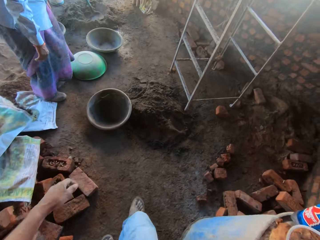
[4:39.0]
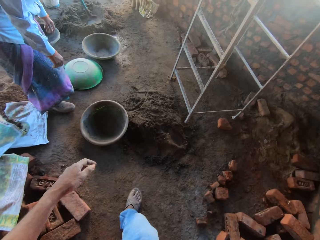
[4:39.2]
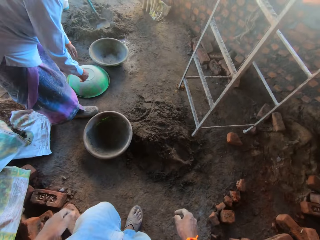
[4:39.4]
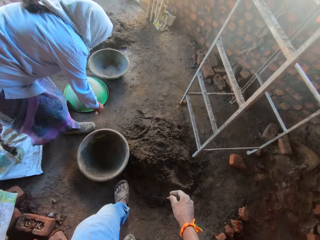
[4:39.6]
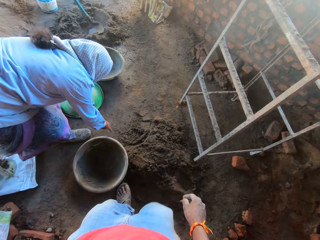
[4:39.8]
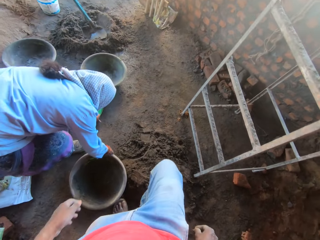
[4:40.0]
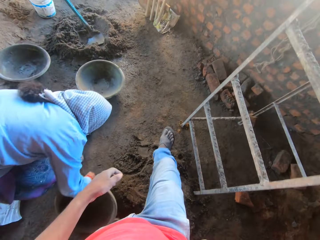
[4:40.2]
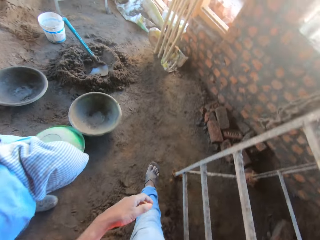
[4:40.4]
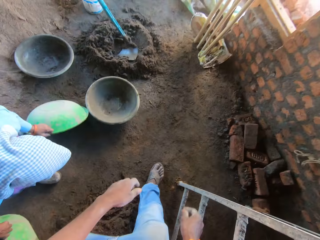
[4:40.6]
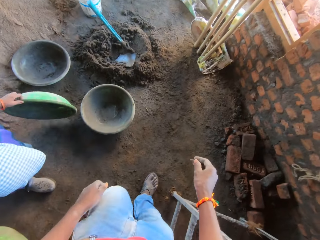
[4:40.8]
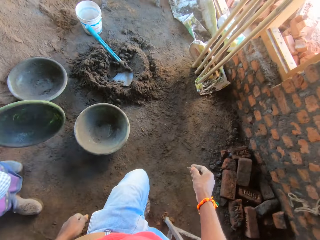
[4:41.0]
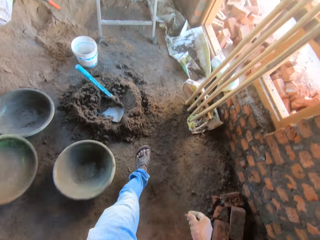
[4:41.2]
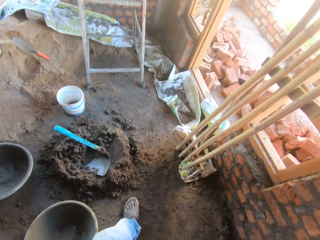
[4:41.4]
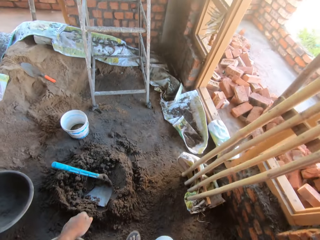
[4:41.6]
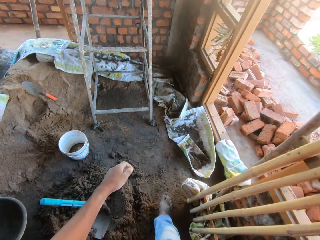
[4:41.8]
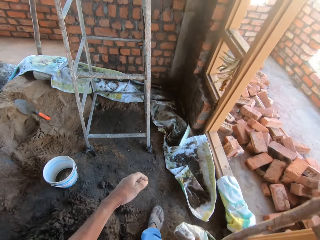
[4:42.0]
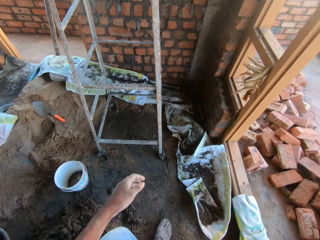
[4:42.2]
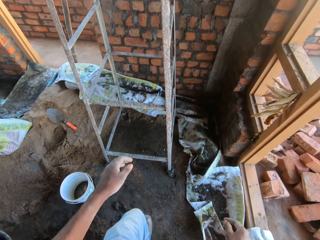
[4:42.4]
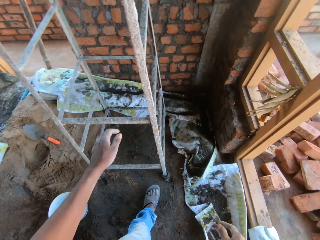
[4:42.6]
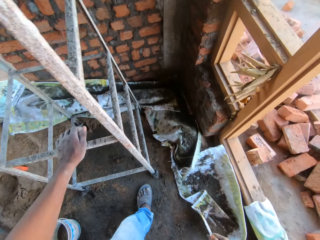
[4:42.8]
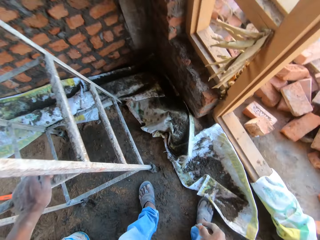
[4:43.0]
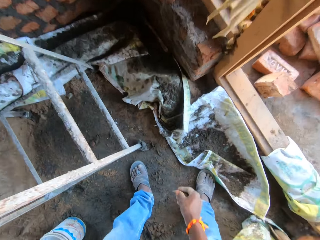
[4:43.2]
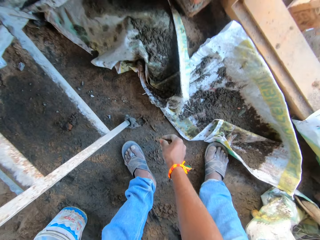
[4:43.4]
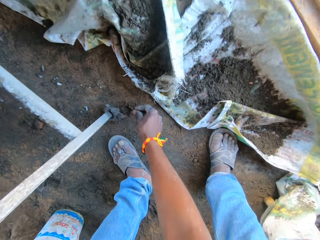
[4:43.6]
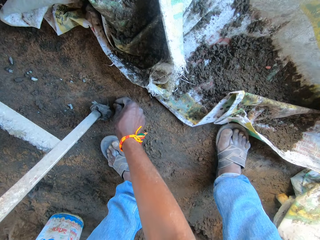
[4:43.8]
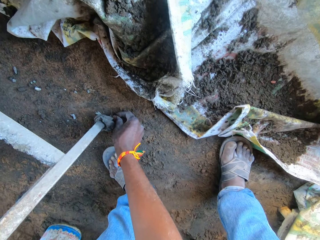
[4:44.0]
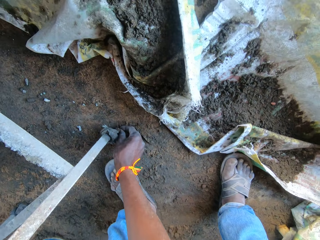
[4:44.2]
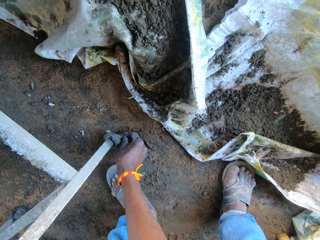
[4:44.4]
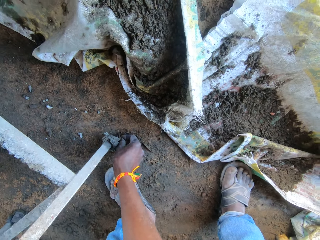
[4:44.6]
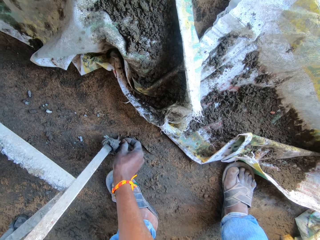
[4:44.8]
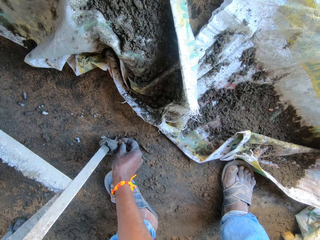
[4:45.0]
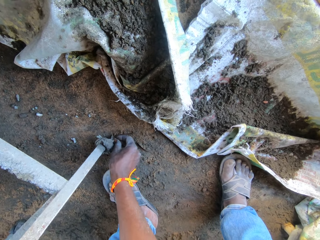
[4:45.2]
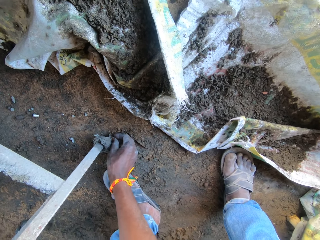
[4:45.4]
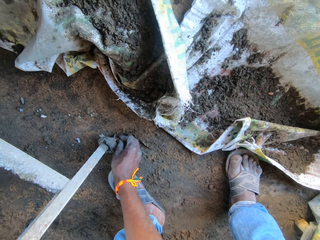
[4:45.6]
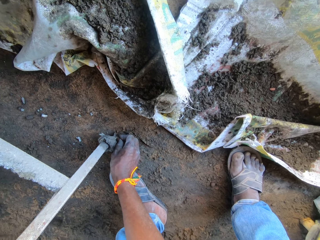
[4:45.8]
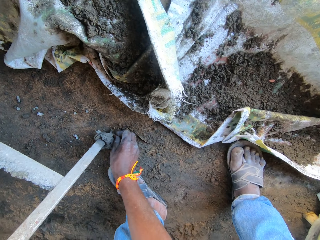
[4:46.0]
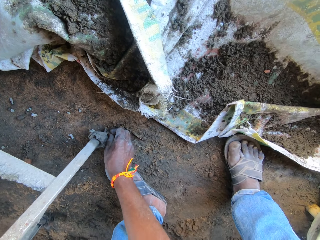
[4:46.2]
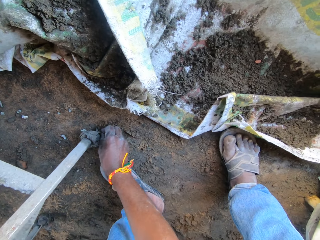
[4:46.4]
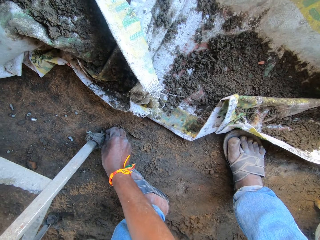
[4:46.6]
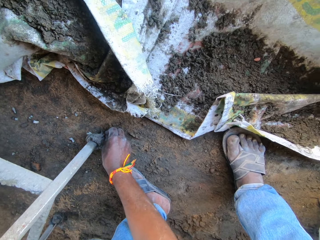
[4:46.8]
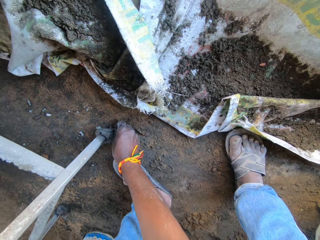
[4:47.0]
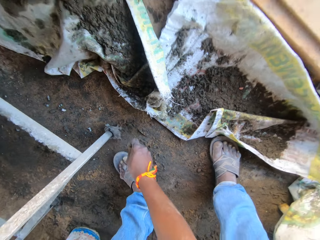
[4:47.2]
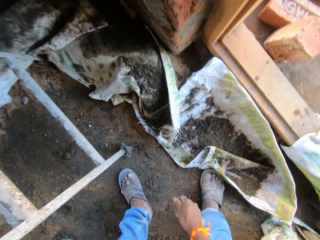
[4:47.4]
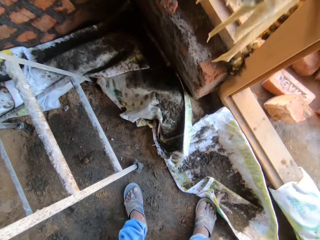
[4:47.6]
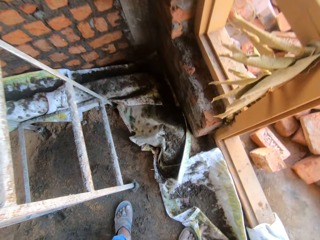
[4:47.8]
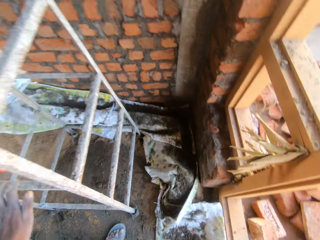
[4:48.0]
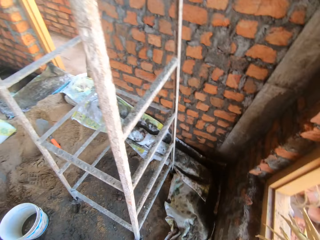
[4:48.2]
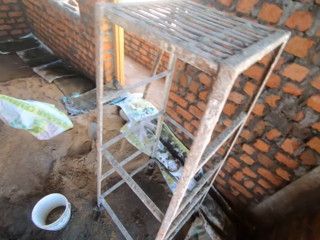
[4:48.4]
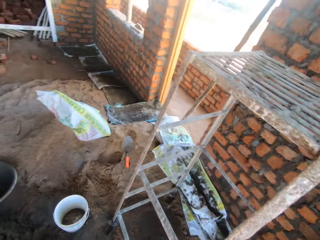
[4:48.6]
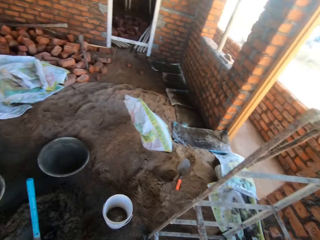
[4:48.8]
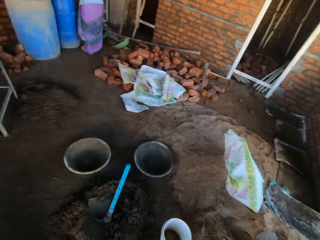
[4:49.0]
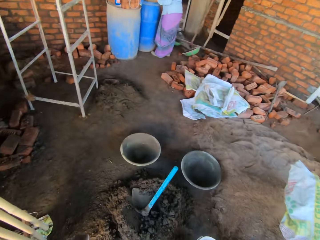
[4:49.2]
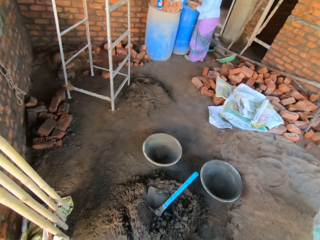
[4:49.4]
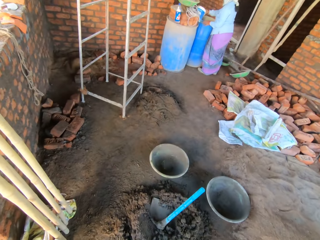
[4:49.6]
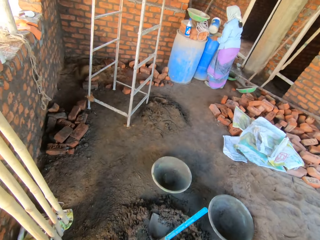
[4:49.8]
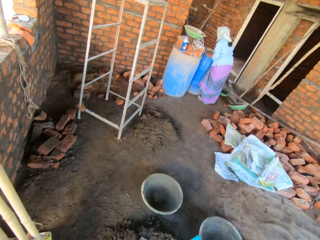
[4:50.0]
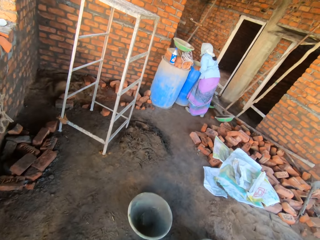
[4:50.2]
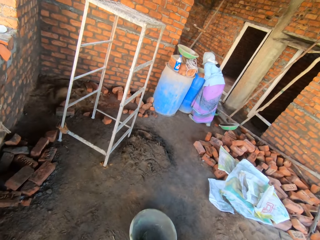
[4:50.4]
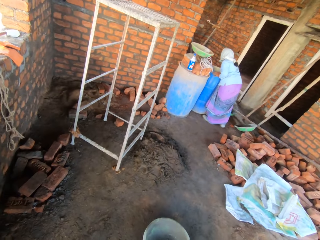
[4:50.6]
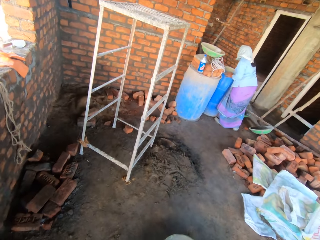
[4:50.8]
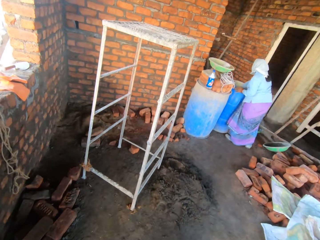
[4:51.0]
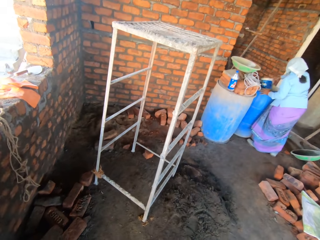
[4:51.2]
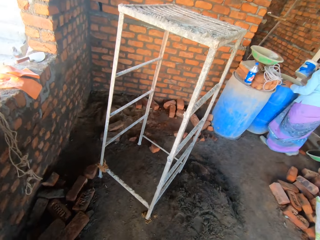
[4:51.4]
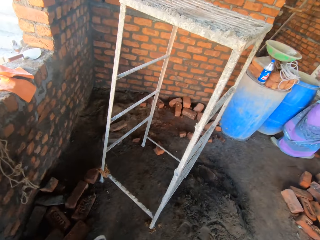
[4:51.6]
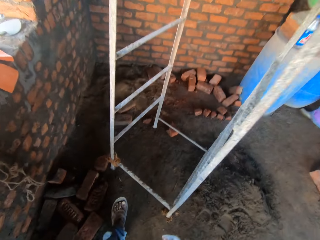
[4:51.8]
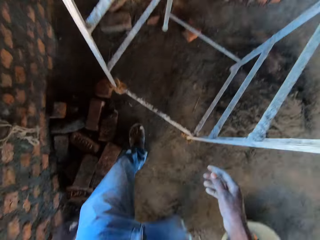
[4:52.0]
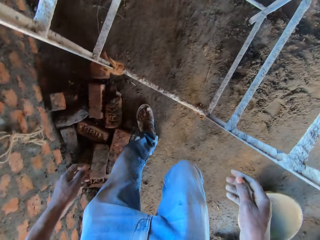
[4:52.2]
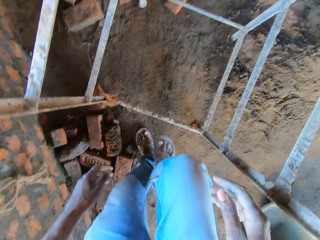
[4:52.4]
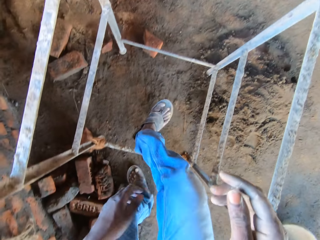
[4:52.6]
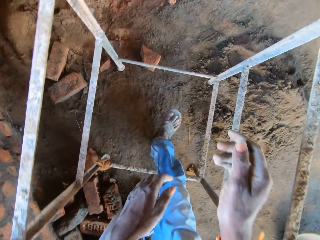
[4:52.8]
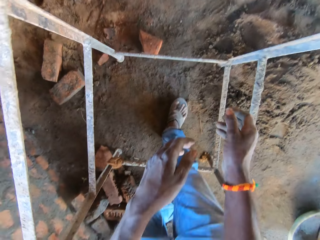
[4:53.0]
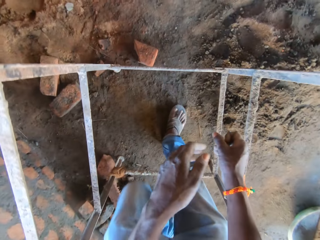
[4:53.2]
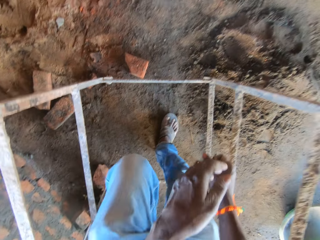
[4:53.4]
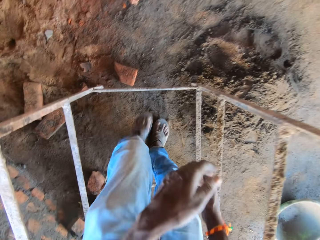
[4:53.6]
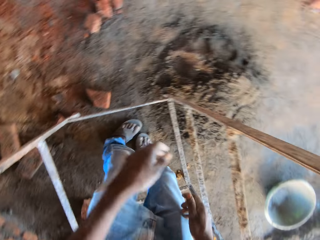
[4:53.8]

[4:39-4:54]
A woman moves a head pan on the floor with her right hand. The woman moves the head pan on the floor with her left hand. The camera wearer places his left hand on the scaffold. He supports the scaffold leg with the stone in his right hand. He fixes something under the ladder. He walks around. Another woman scoops water from a drum with a bailer in her right hand.

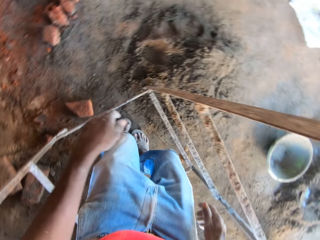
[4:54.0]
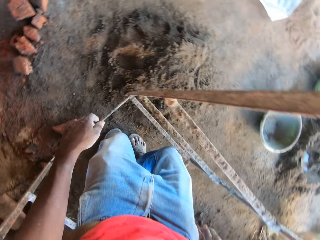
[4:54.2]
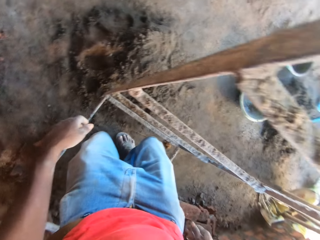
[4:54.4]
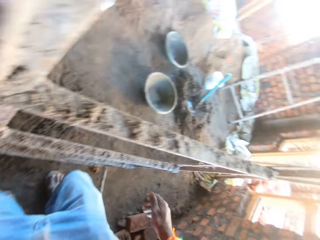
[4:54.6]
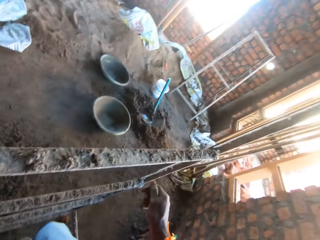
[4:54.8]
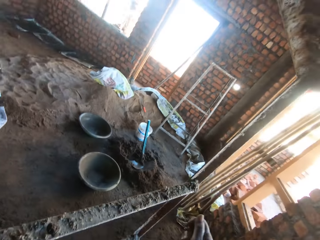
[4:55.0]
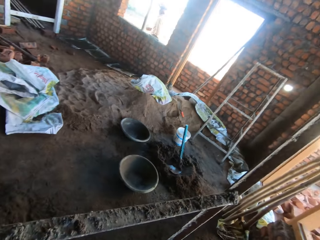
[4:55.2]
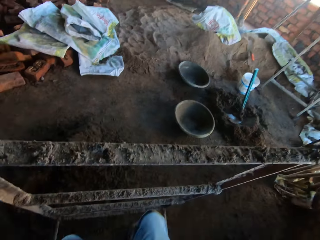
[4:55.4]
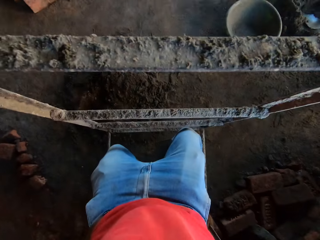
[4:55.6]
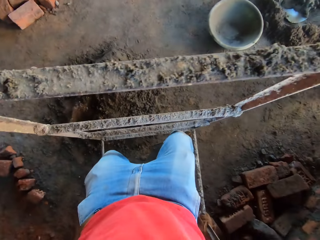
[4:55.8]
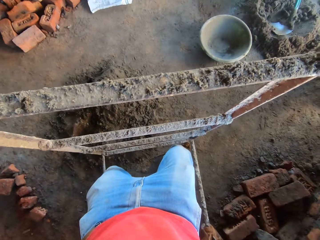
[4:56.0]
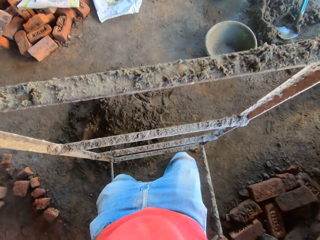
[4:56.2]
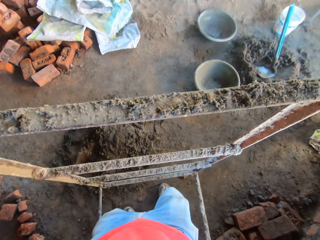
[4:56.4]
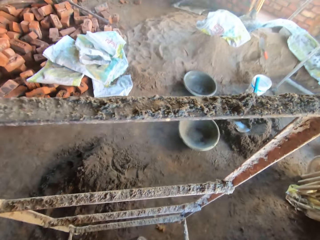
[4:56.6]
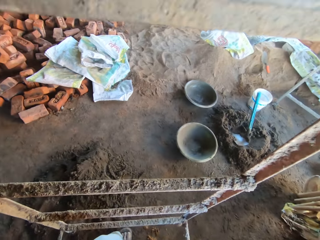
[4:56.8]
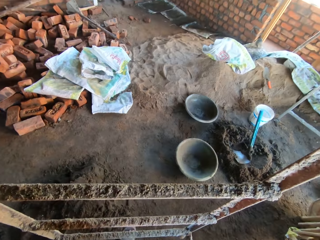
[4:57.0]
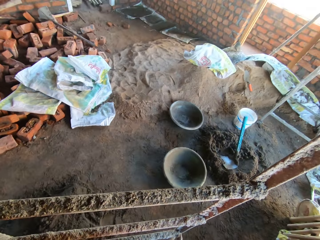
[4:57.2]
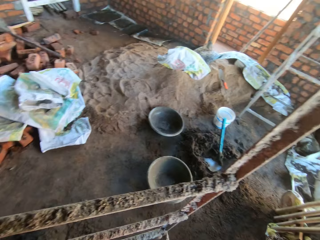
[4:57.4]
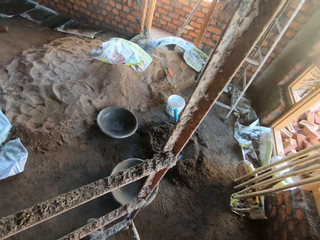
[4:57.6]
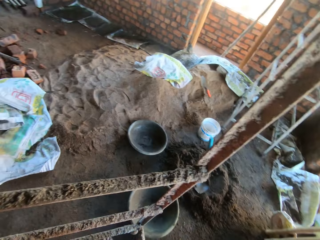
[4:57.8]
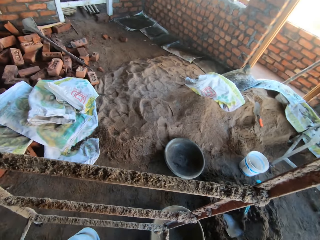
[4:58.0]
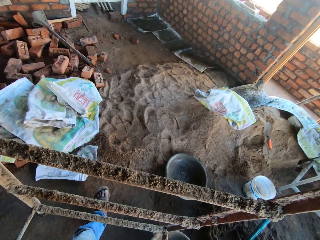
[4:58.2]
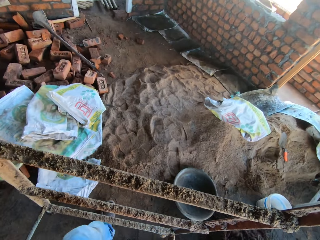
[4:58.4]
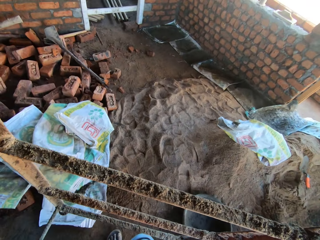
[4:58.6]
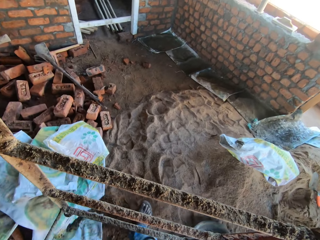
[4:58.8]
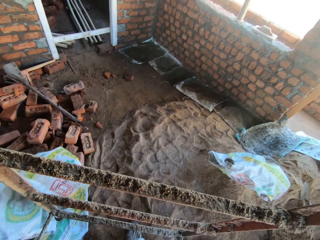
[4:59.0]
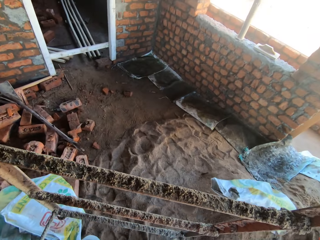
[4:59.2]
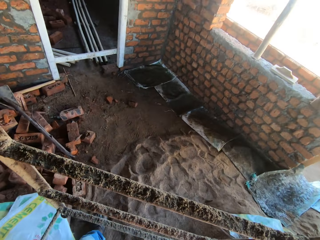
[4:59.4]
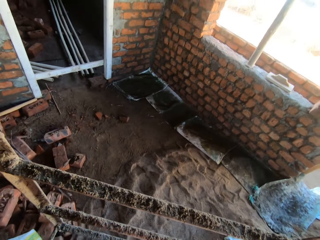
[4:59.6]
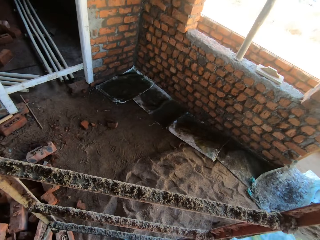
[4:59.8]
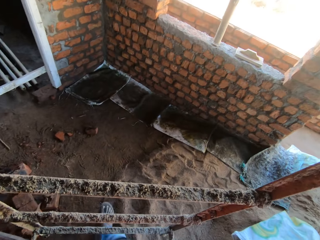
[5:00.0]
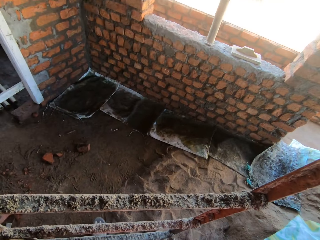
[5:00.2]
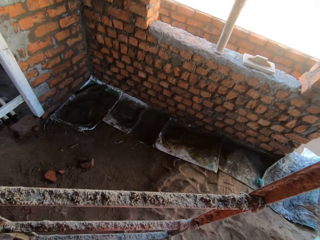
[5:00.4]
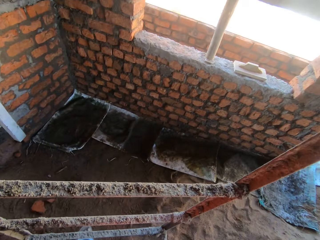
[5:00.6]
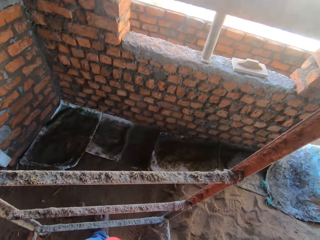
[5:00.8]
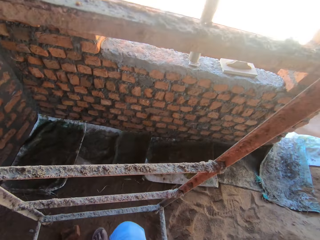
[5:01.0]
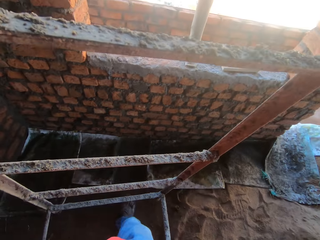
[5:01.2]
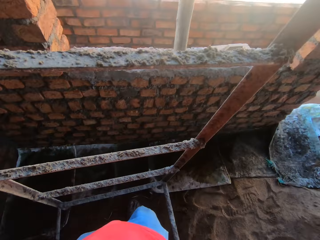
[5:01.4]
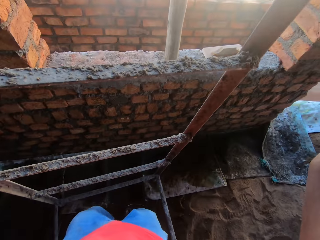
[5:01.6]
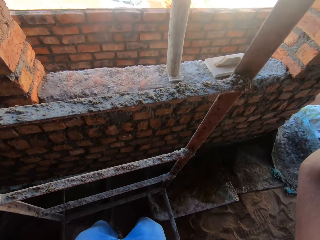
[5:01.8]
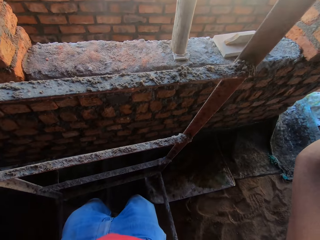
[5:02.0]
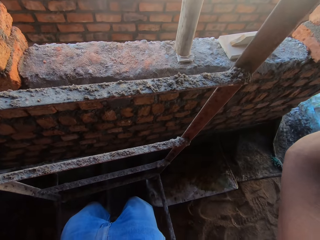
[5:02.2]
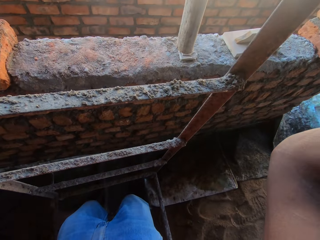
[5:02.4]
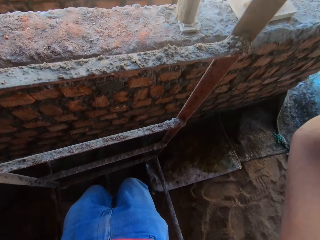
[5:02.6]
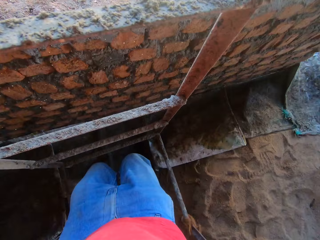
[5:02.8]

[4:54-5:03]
The camera wearer carries a ladder from the ground with his hands. He walks around. He puts the ladder down.
